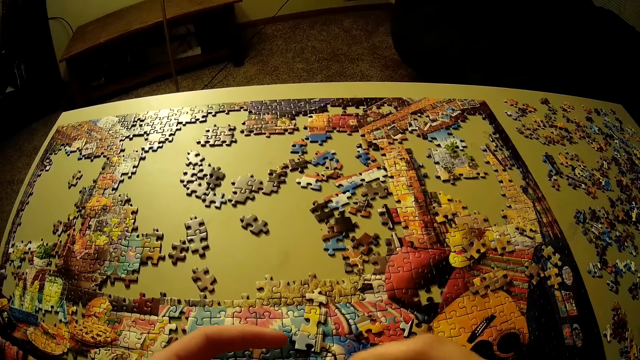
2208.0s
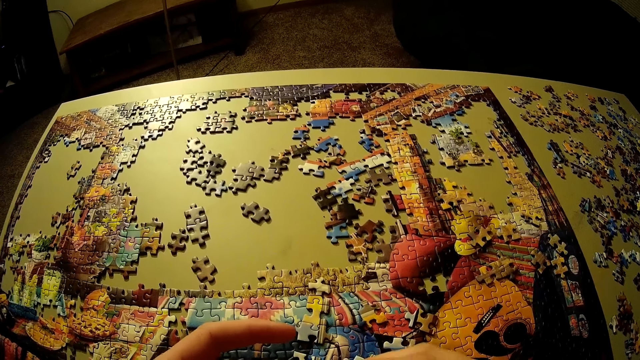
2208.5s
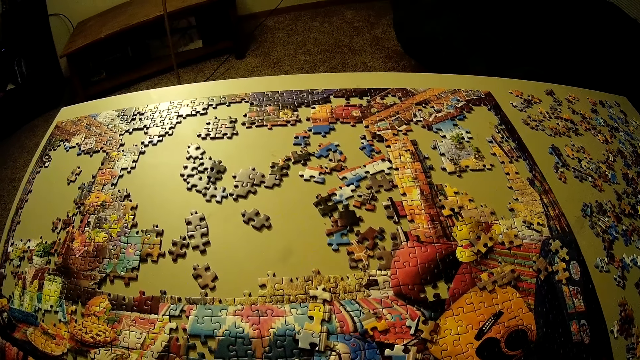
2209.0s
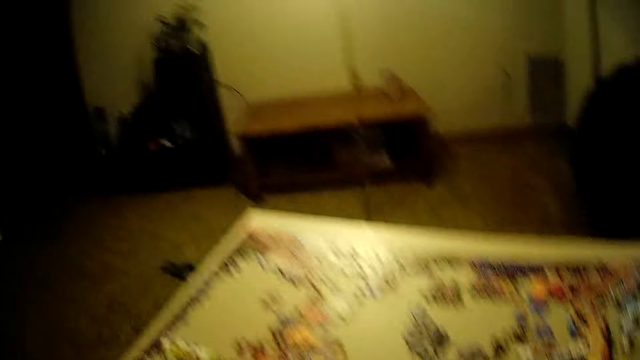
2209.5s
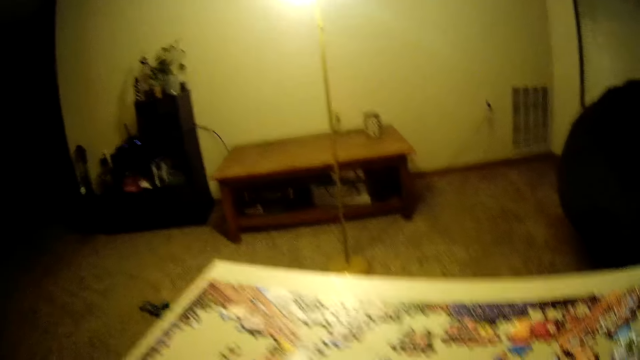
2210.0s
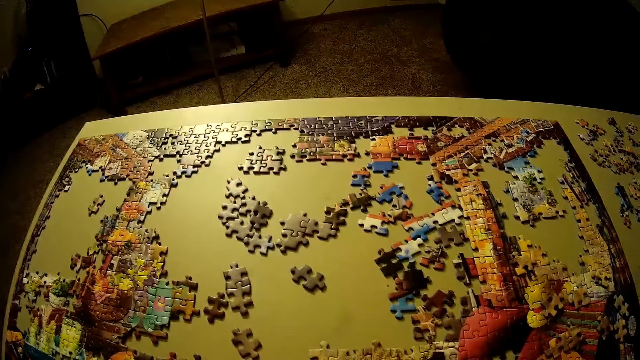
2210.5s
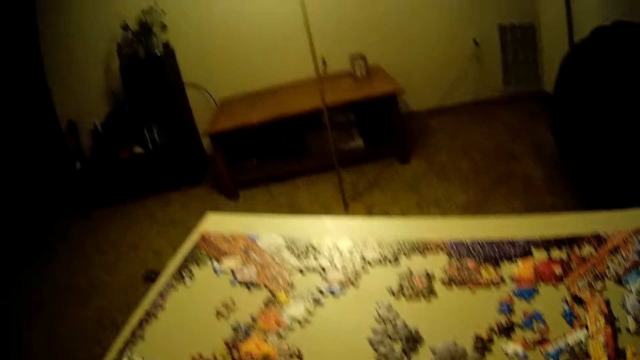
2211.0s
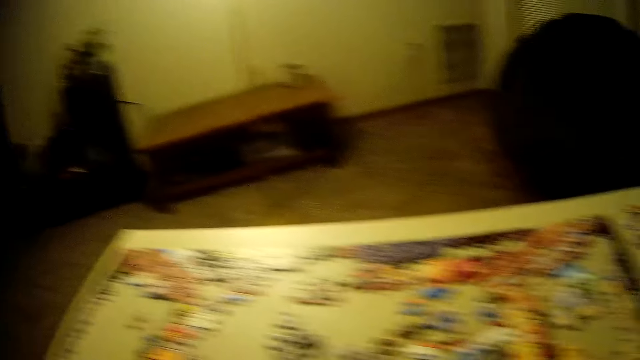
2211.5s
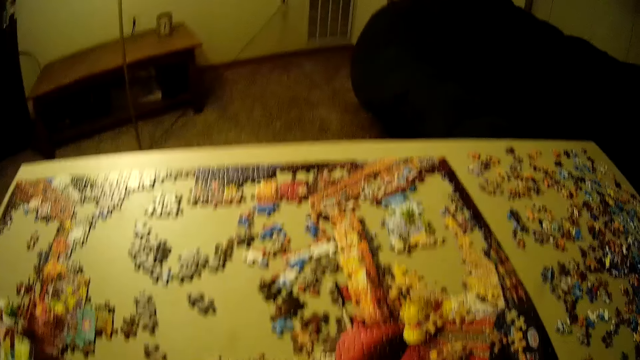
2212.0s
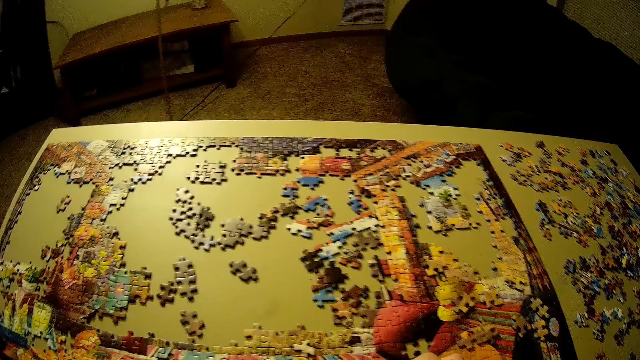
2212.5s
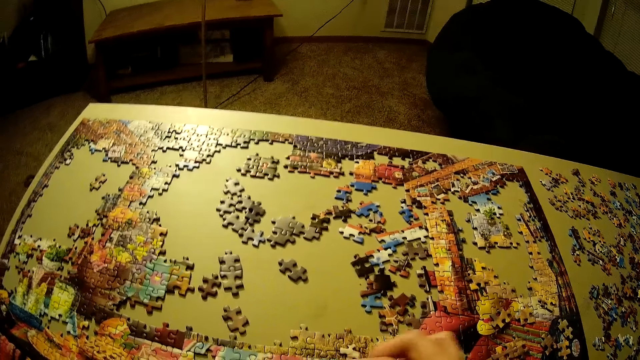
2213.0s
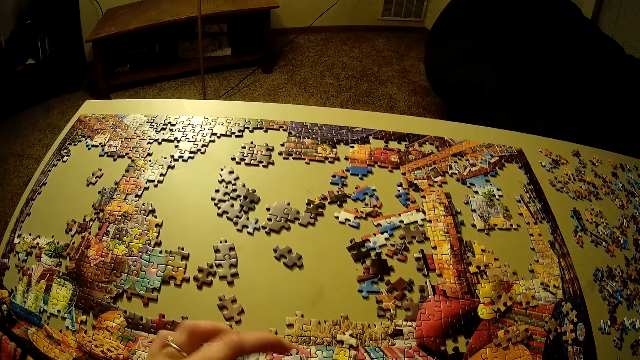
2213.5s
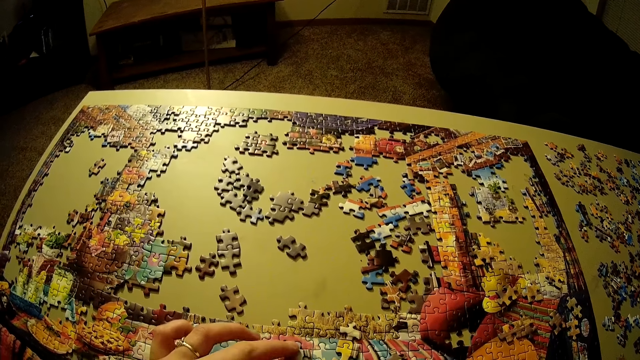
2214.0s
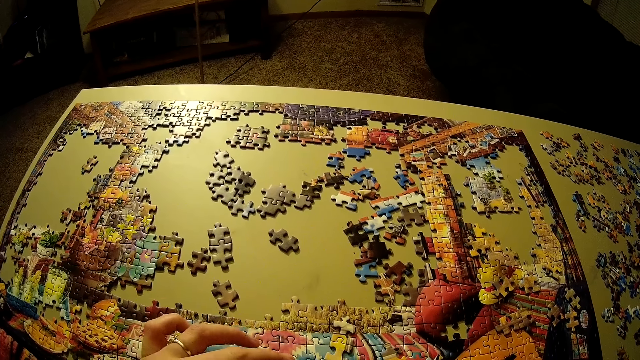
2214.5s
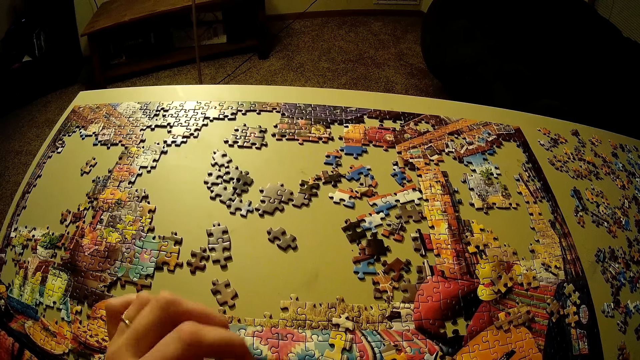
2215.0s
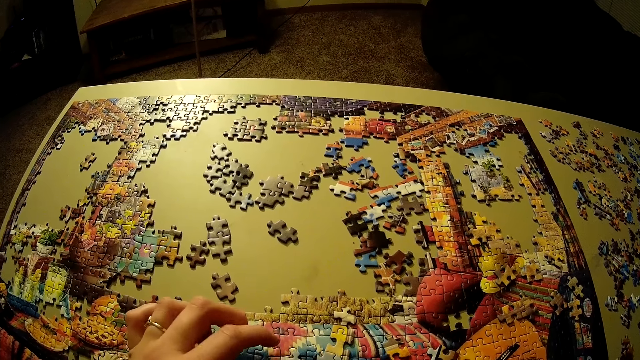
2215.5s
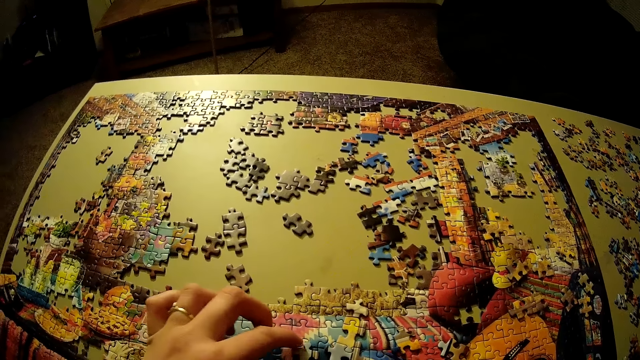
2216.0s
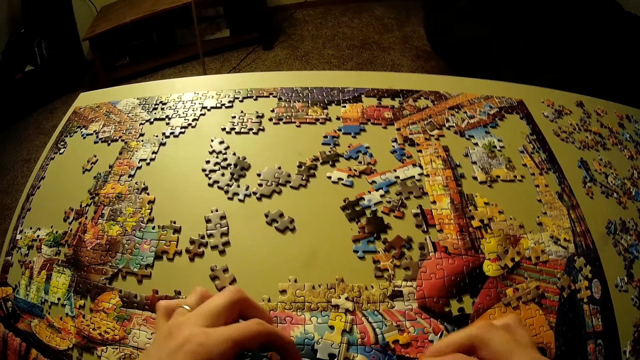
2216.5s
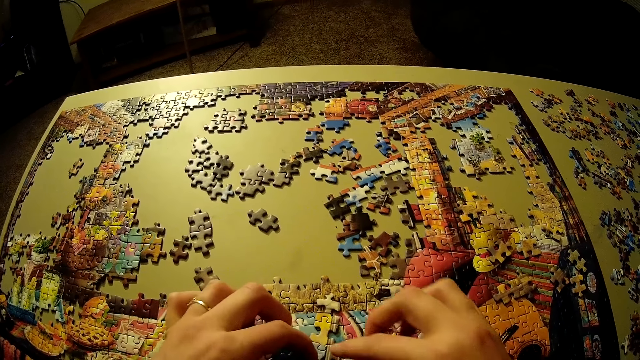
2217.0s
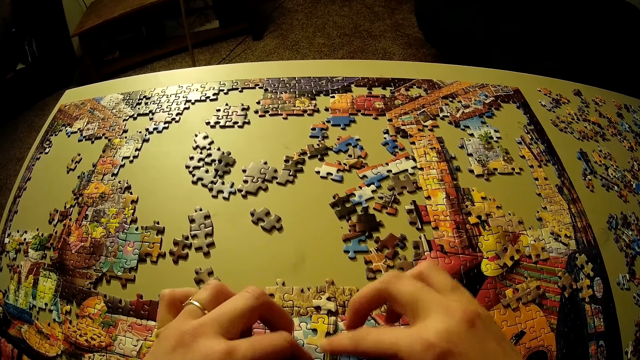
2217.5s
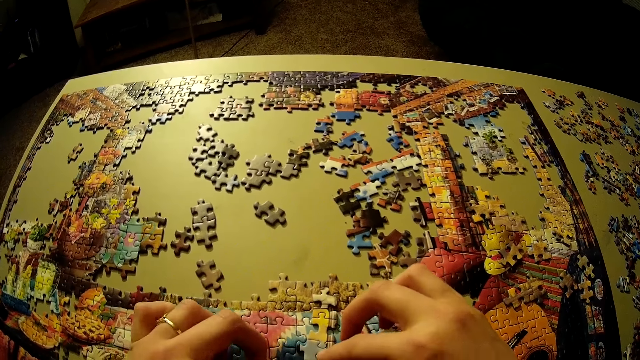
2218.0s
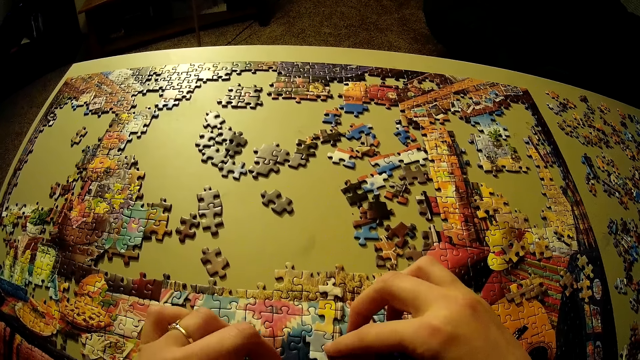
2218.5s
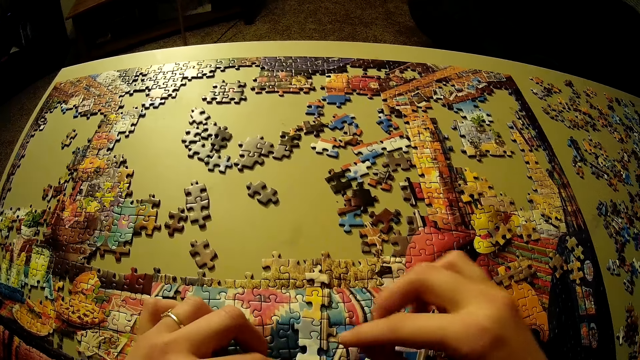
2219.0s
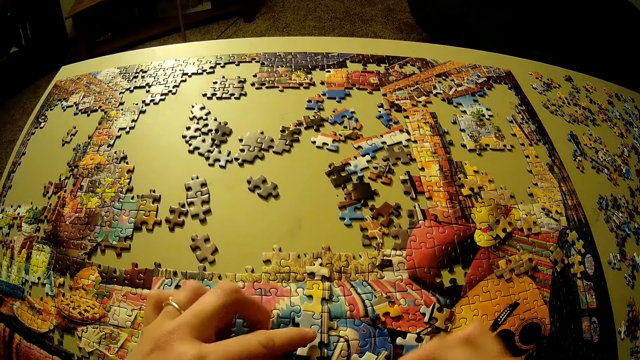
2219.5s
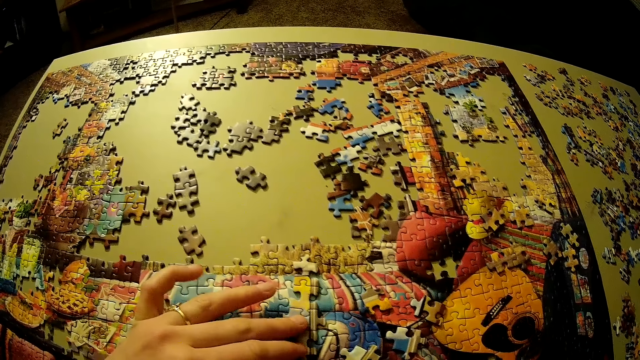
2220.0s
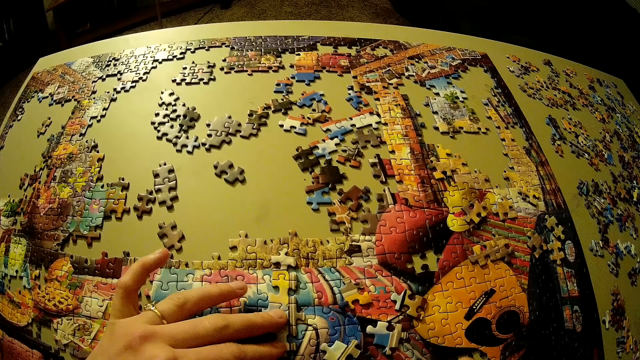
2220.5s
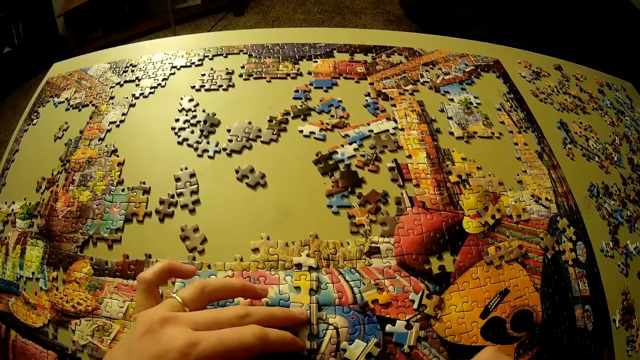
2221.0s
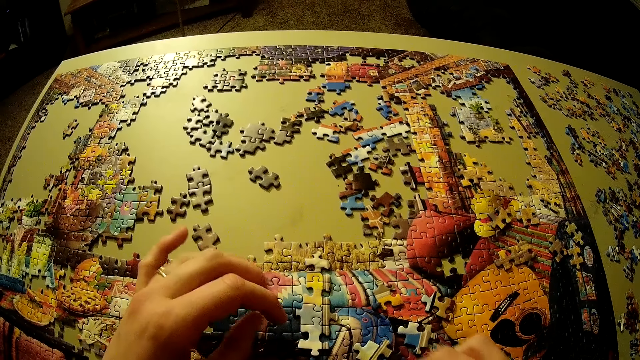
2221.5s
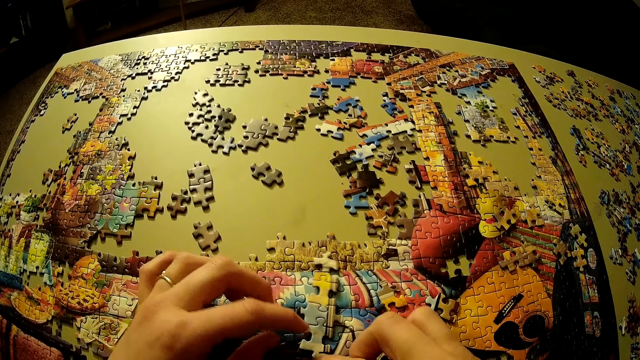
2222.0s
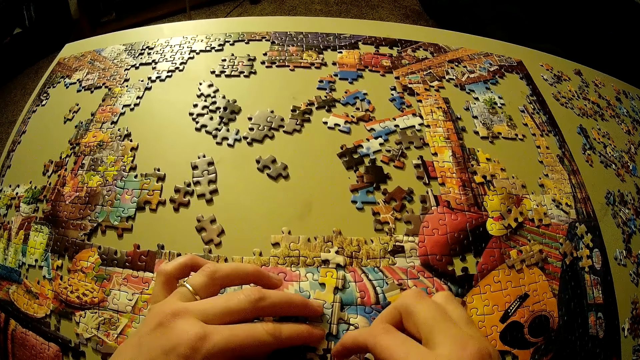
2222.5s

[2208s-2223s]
The camera wearer holds a puzzle piece. He looks at the wall. He places the pieces of puzzle on the table. He holds a puzzle piece. He fixes the puzzle piece to a puzzle pattern. He adjusts the pieces of puzzle on the table. He puts his left hand on the puzzle pattern.

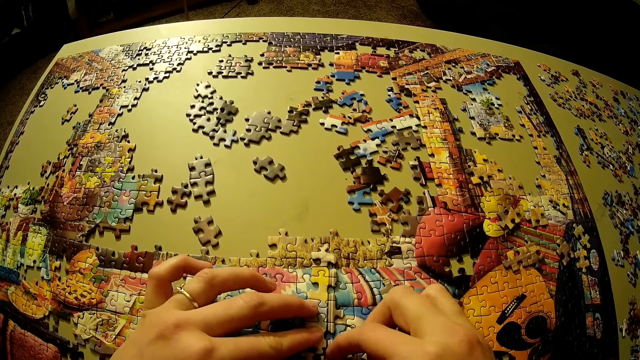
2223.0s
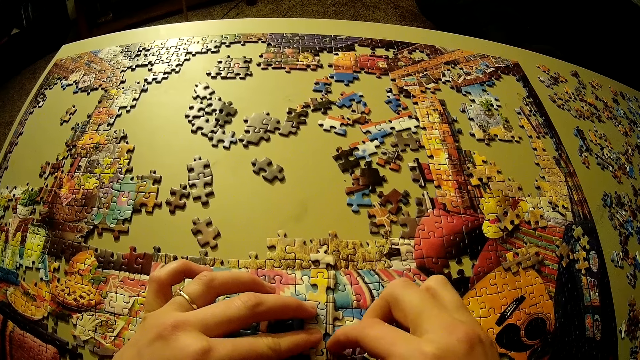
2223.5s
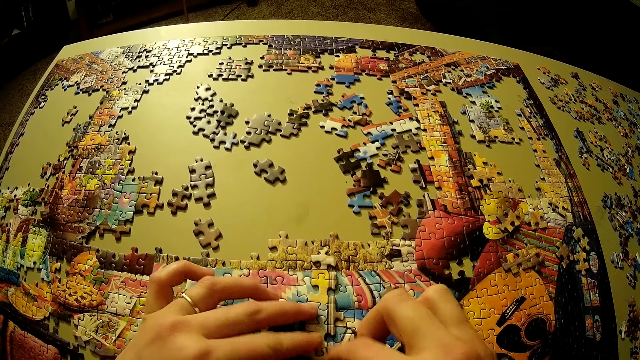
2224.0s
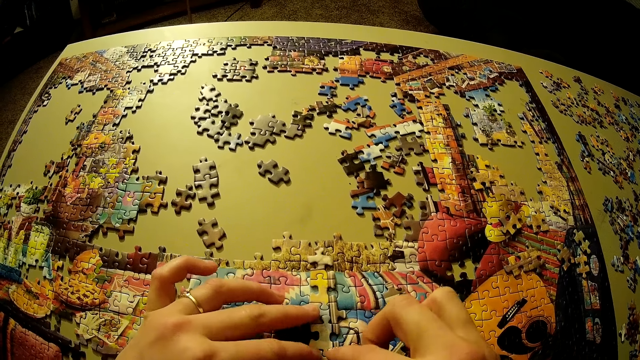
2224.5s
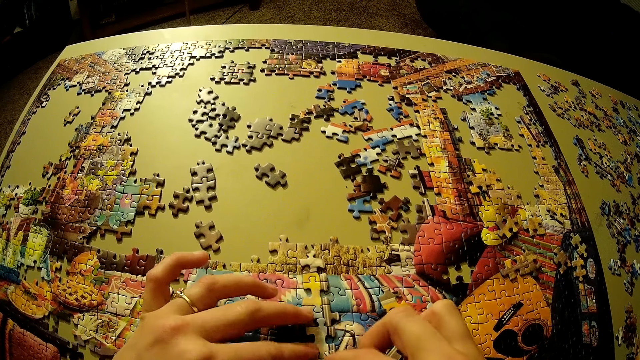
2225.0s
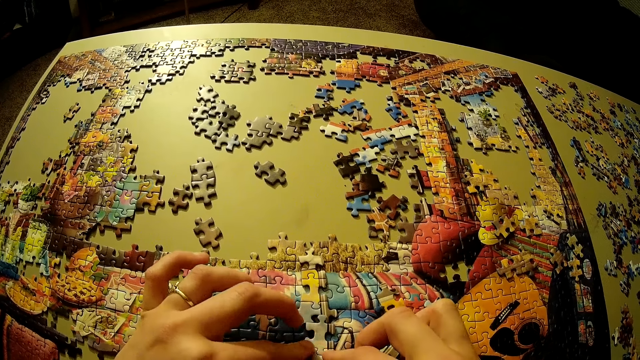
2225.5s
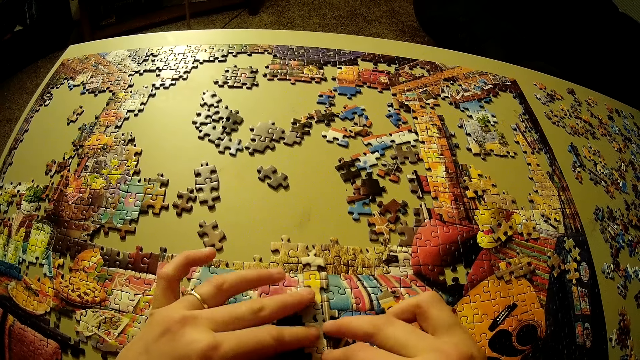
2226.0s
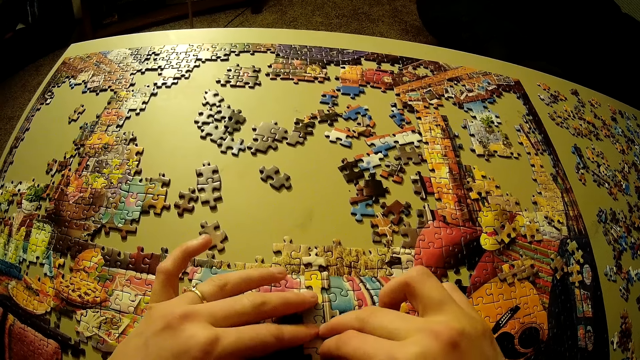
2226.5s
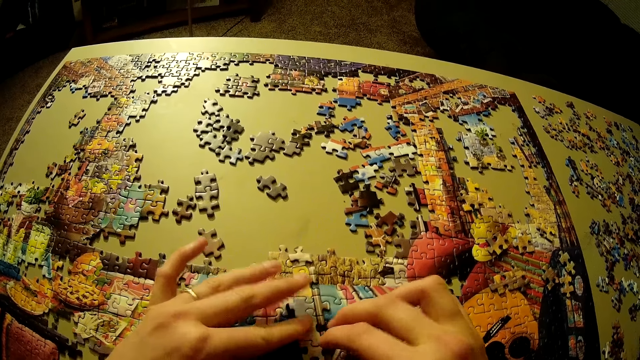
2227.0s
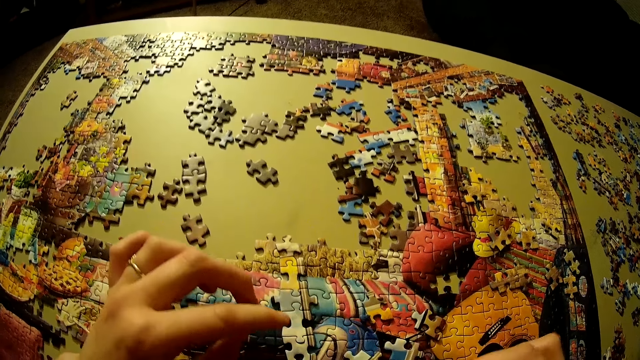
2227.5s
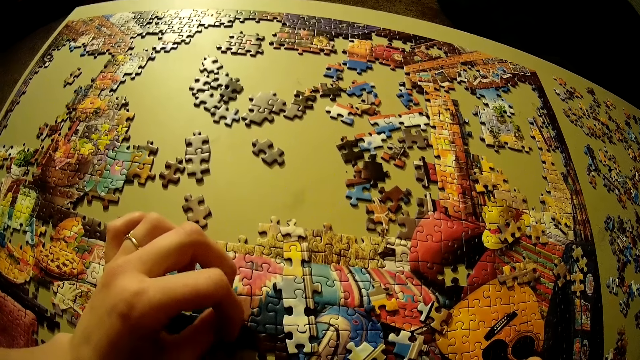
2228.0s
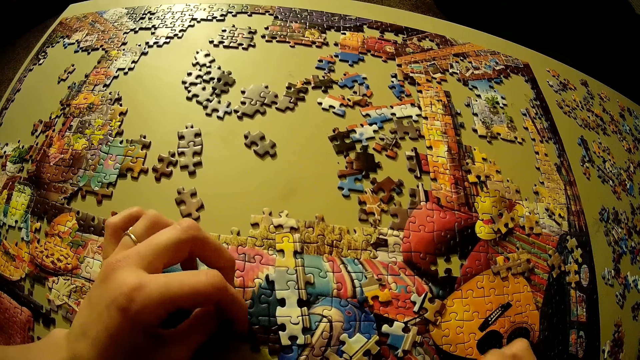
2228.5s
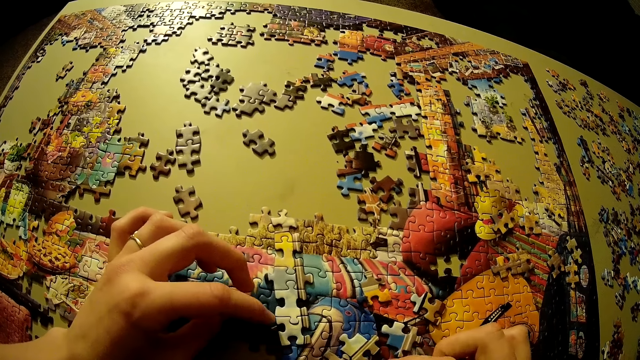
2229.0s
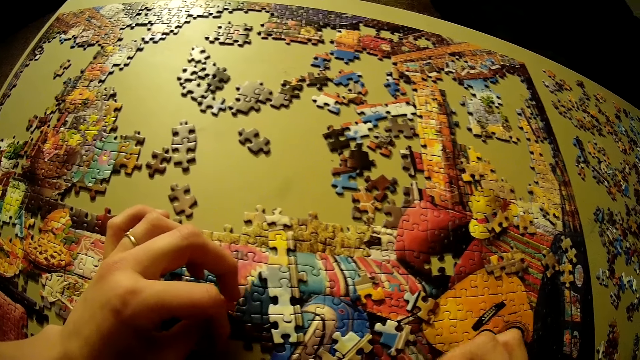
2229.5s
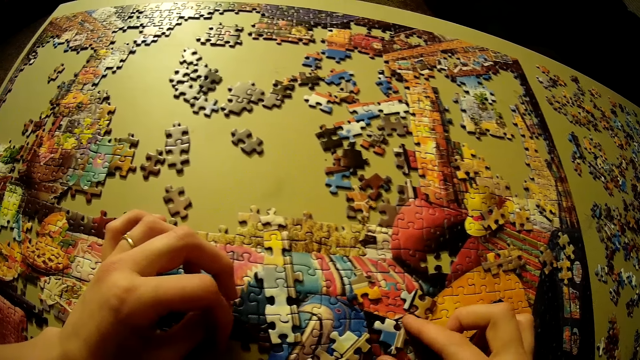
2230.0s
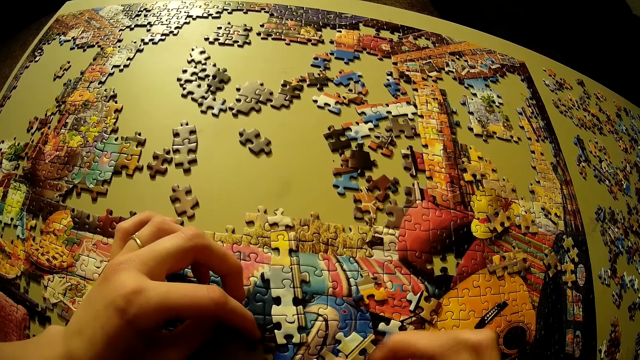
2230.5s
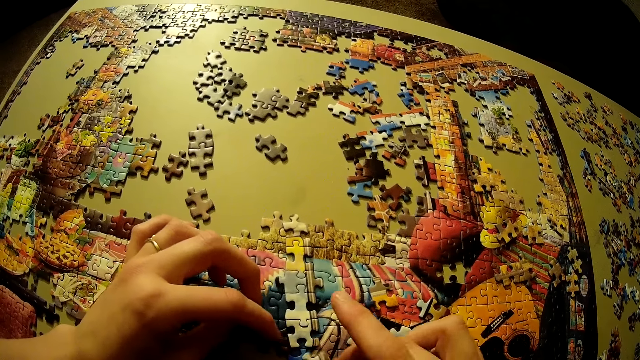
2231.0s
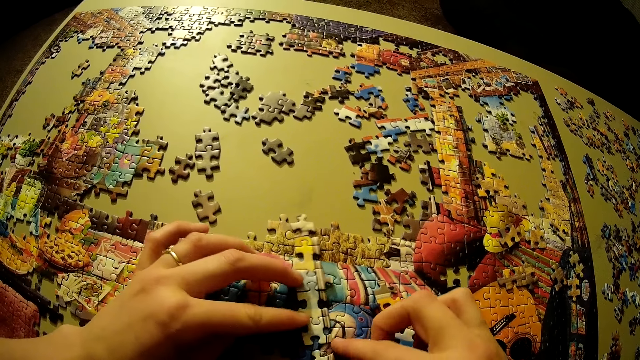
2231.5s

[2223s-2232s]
The camera wearer arranges the pattern. They gesture.
